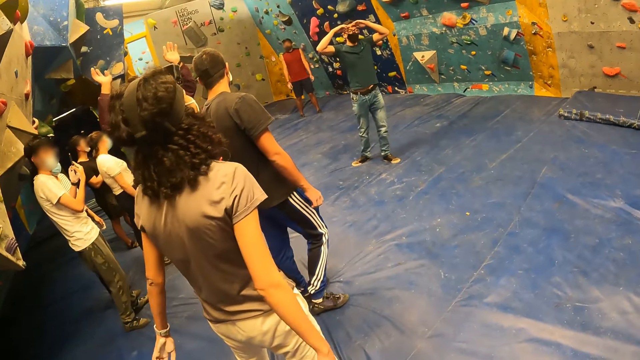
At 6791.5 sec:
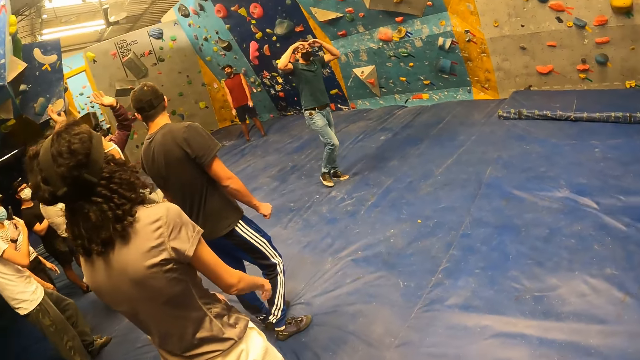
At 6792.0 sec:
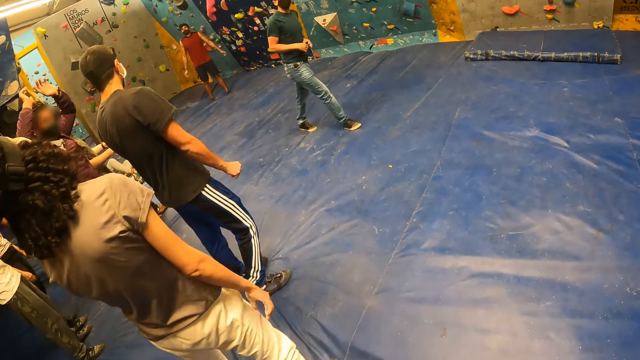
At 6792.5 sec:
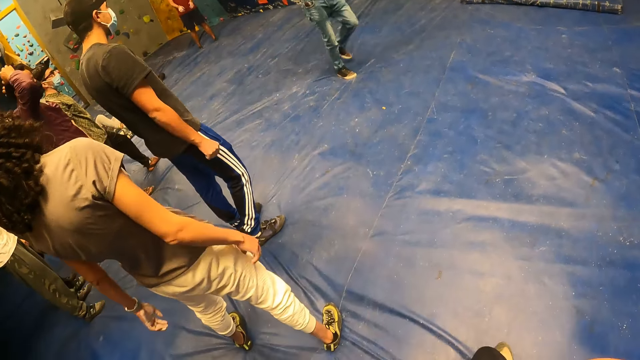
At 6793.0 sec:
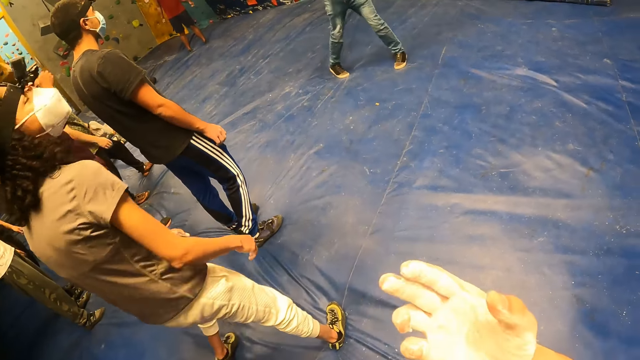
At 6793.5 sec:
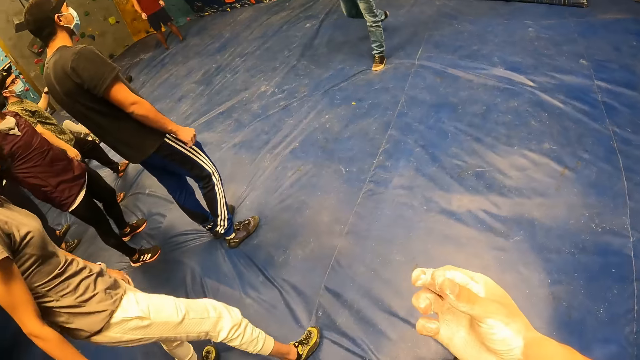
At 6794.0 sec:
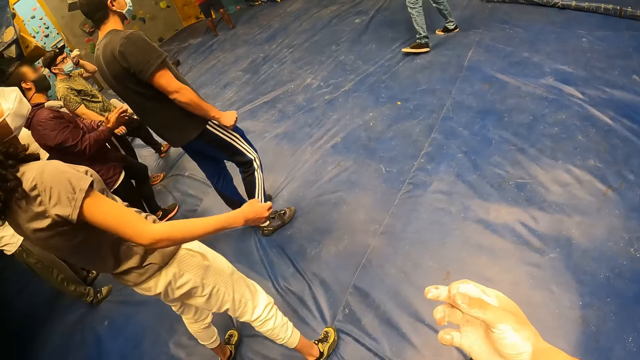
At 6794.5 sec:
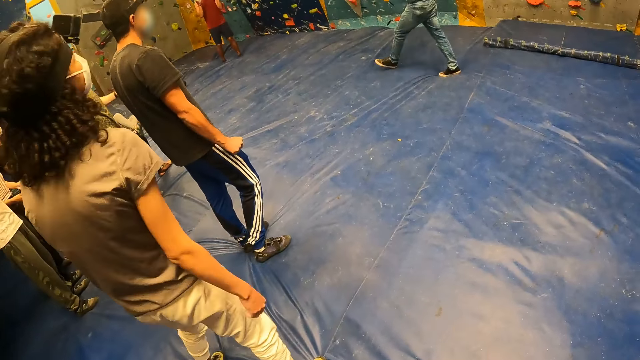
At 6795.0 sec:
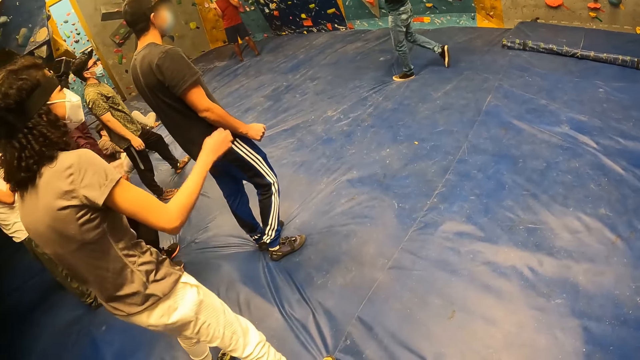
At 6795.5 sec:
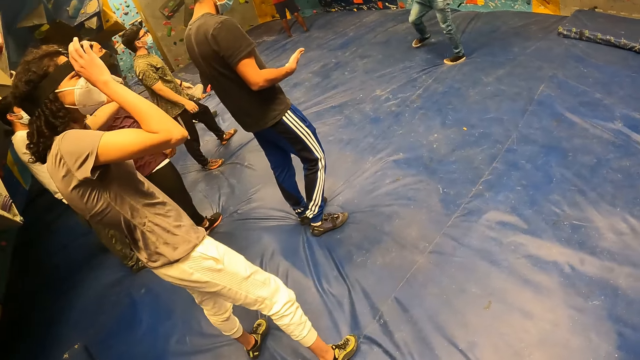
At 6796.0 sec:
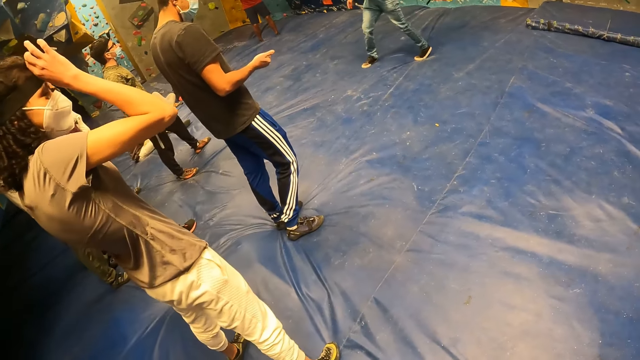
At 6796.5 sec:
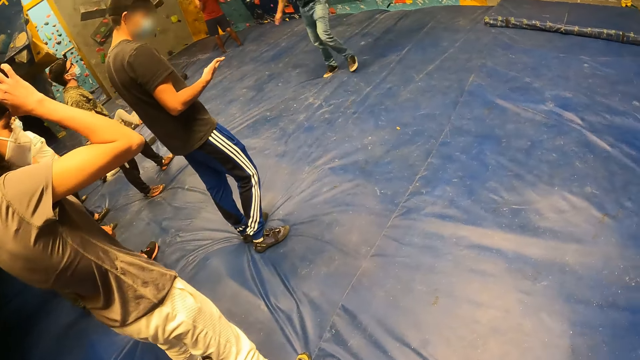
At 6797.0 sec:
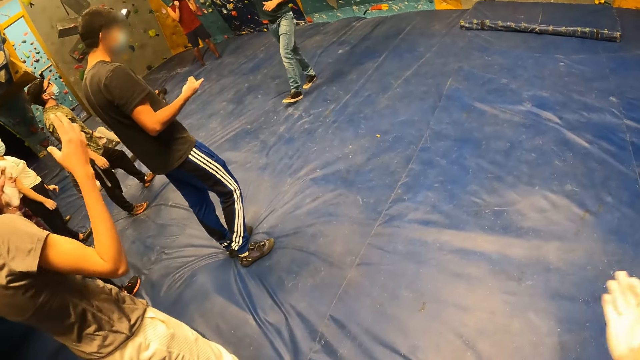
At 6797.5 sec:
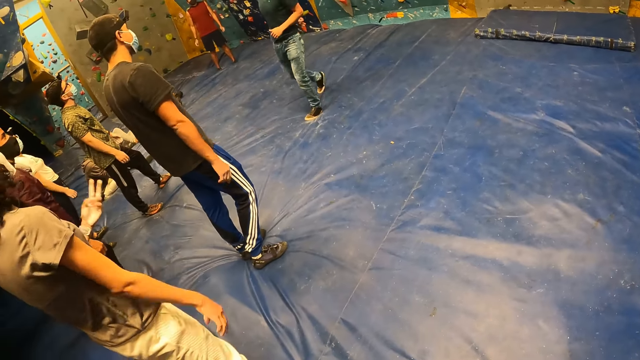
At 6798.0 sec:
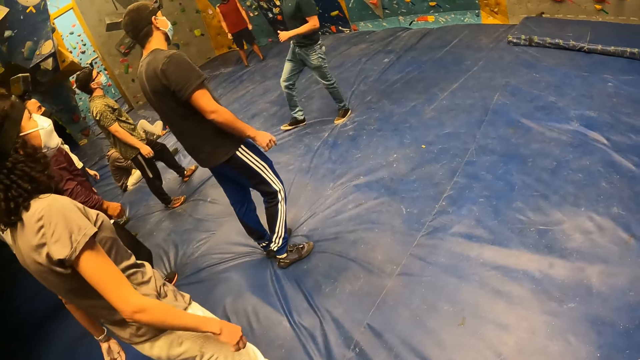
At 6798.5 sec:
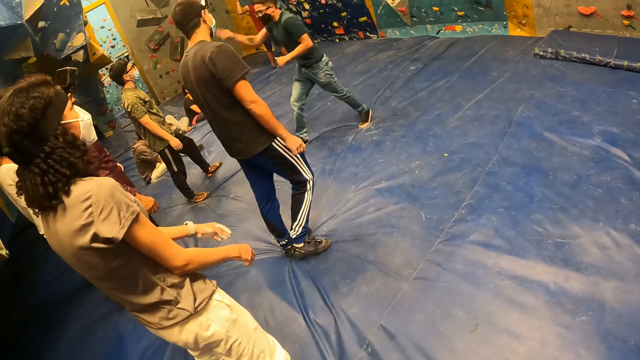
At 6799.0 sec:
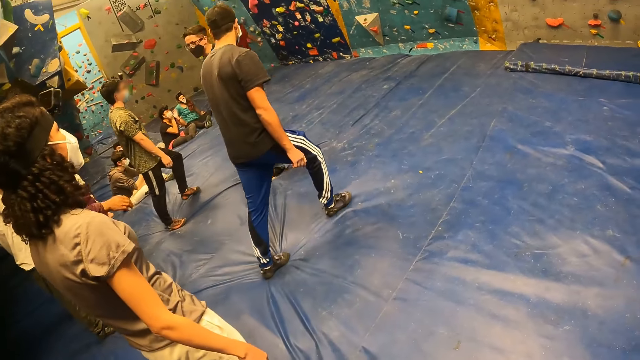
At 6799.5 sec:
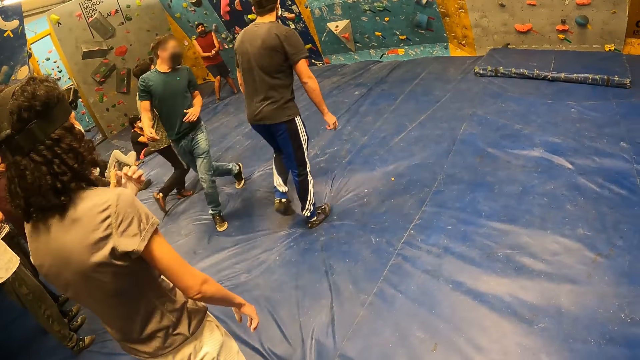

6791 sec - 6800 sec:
The camera wearer looks at his hands. He swings his hand.

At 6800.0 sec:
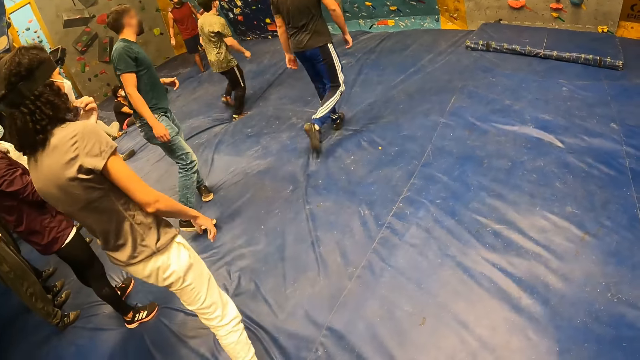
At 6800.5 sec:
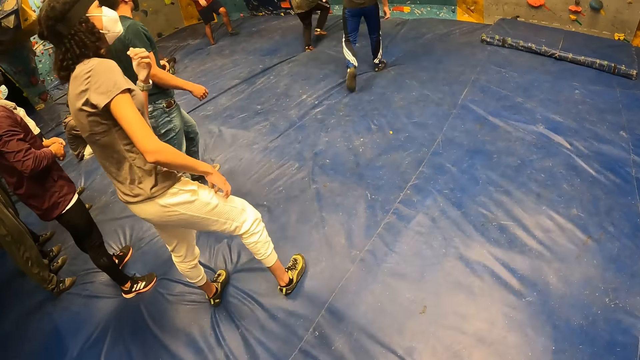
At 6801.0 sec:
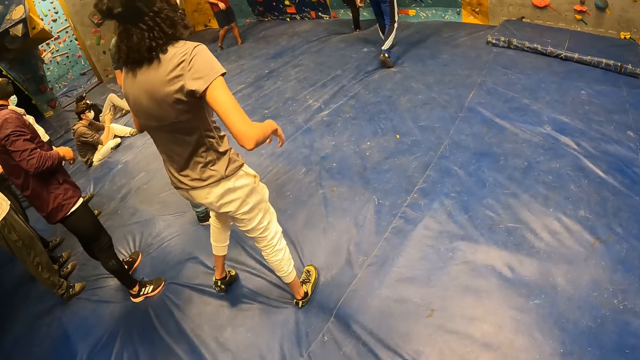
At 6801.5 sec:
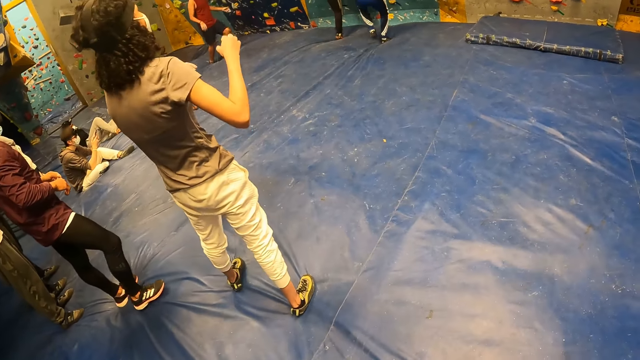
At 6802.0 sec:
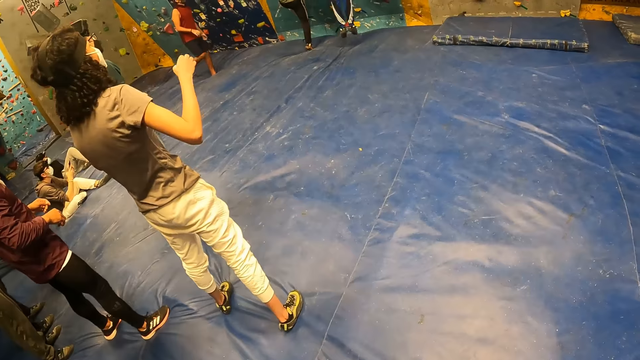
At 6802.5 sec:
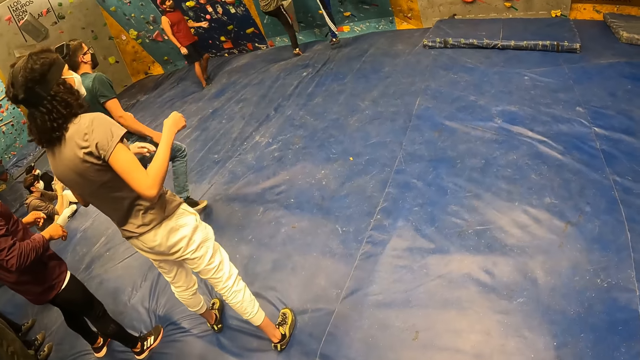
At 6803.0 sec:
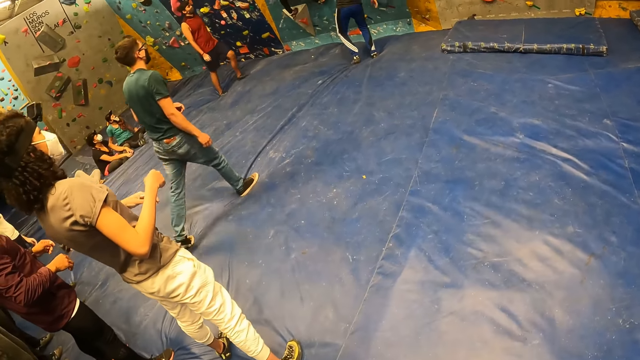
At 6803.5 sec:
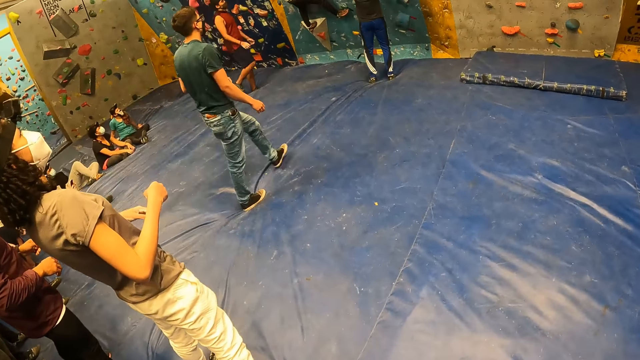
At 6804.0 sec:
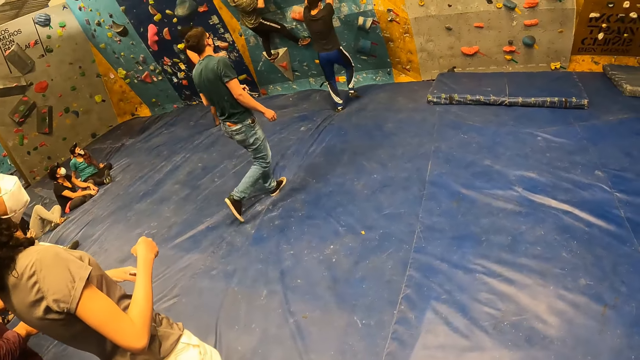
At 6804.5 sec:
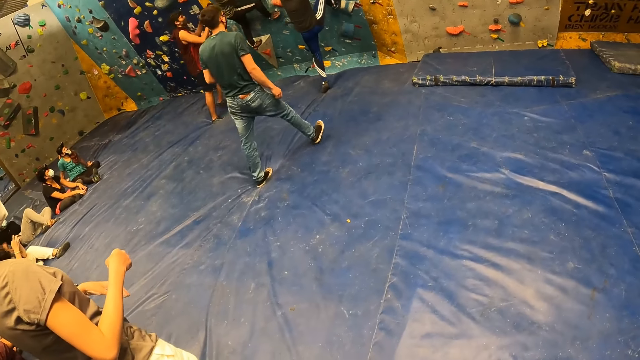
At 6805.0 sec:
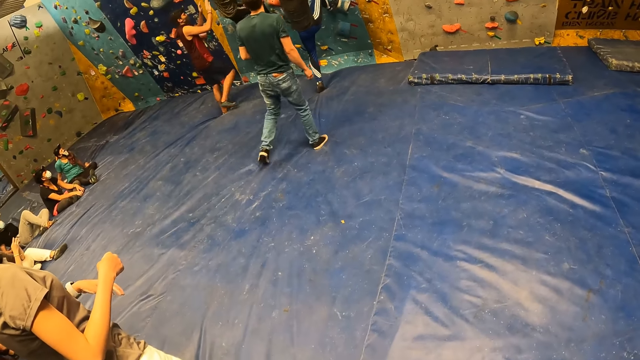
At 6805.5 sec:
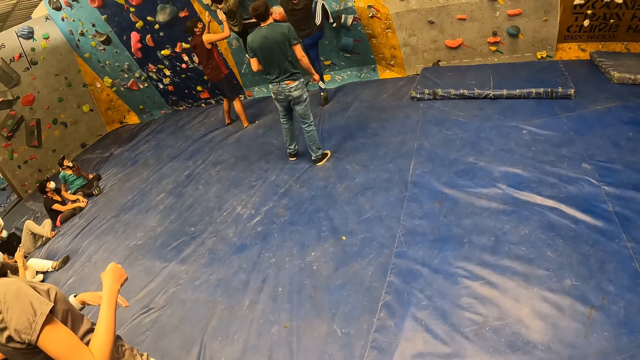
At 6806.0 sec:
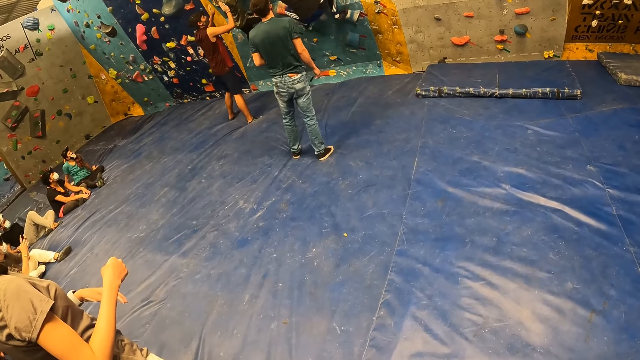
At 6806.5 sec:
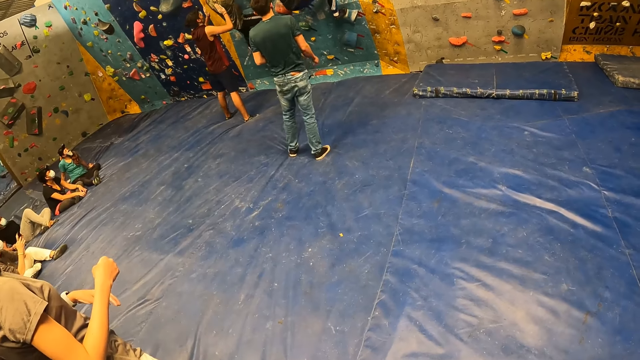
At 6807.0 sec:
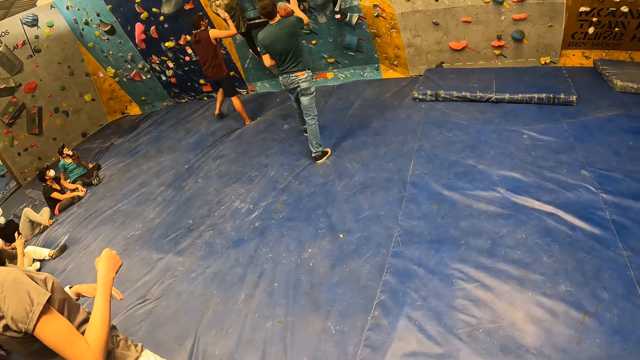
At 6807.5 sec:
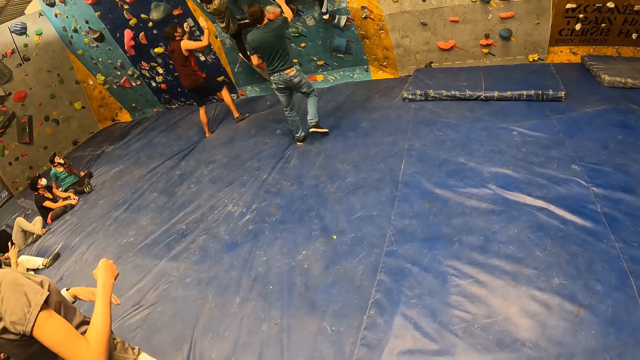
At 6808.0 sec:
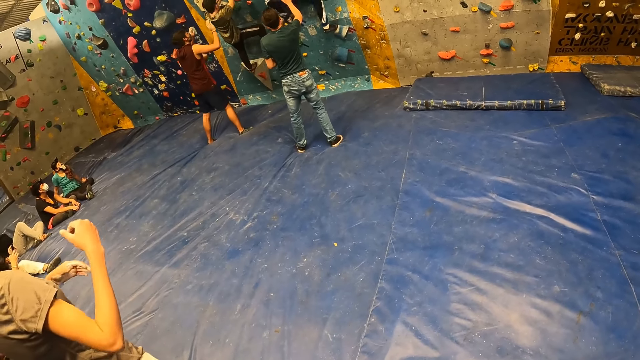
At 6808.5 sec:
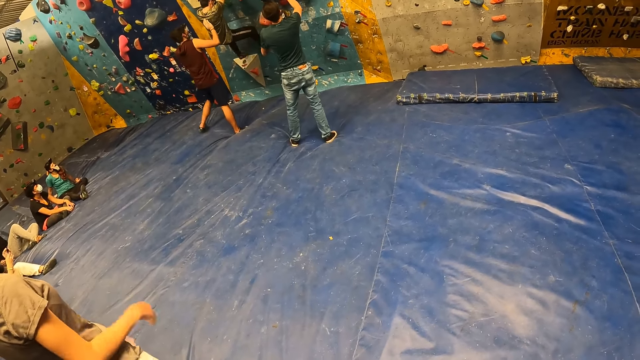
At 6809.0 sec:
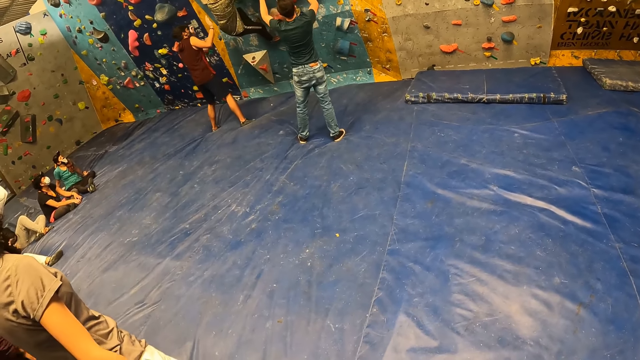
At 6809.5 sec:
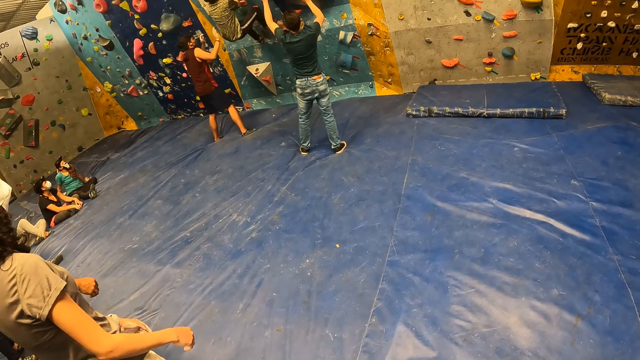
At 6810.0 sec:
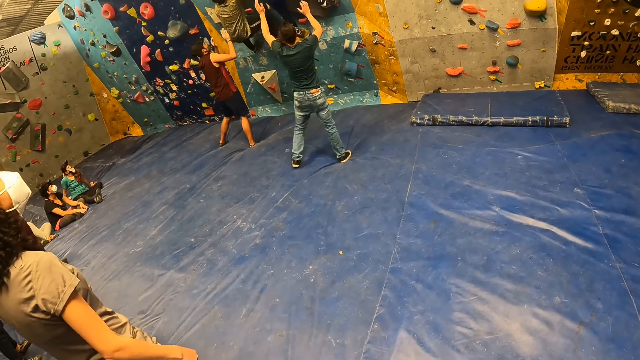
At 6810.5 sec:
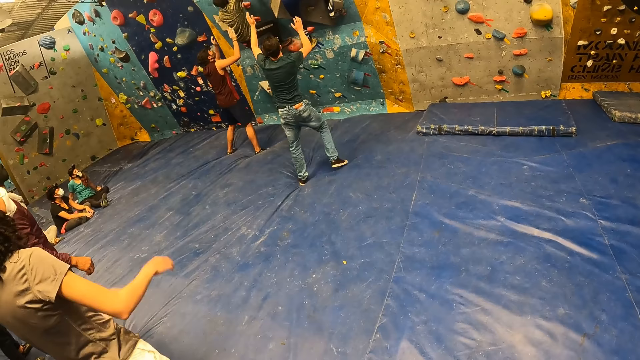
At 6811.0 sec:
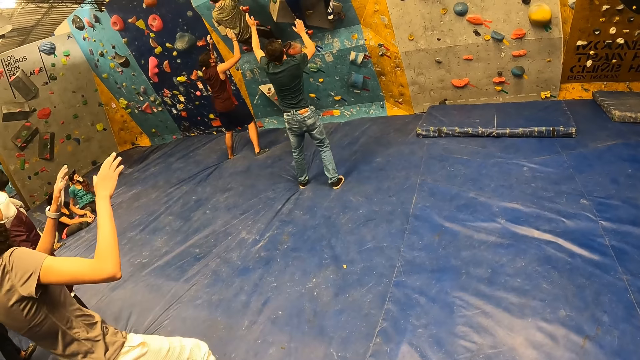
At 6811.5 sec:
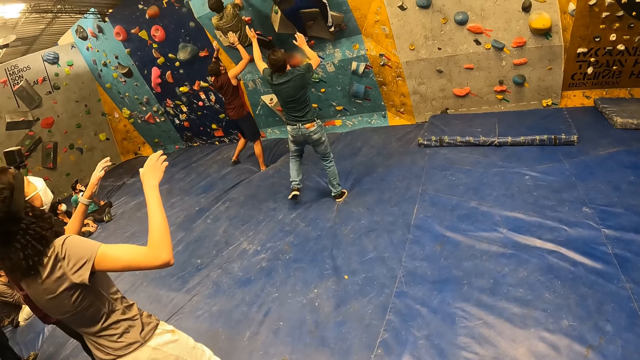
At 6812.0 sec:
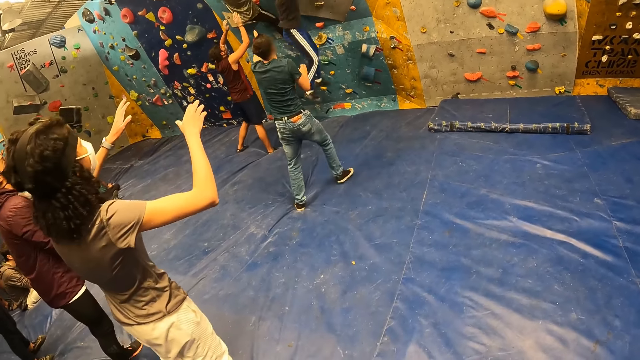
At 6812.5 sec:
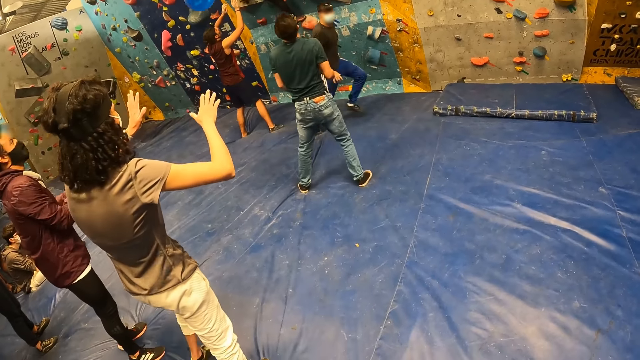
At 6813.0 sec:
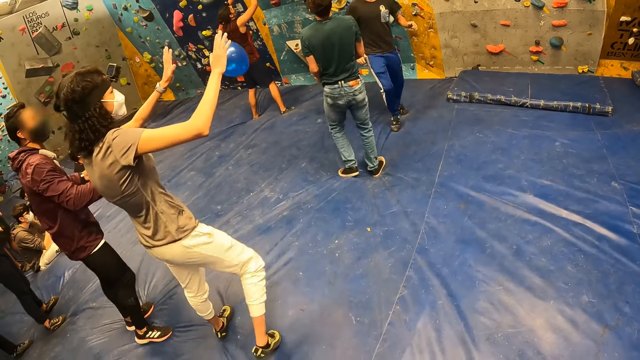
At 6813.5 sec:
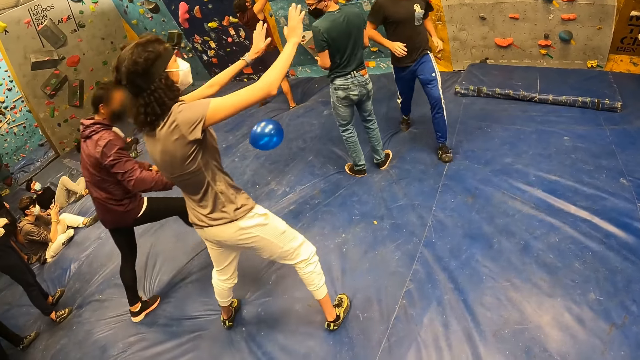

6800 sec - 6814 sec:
The woman demonstrates with her hands. A man climbs the bouldering wall with his hands. The camera wearer moves around. Another man pushes a third man up the bouldering wall with his right hand. The third man climbs the bouldering wall with his hands. The woman gestures with her hands. The first man jumps down the bouldering wall.
